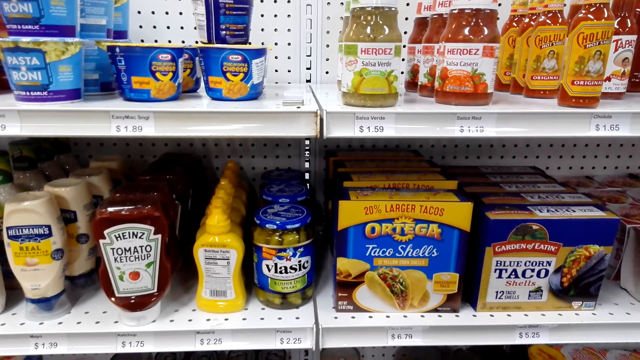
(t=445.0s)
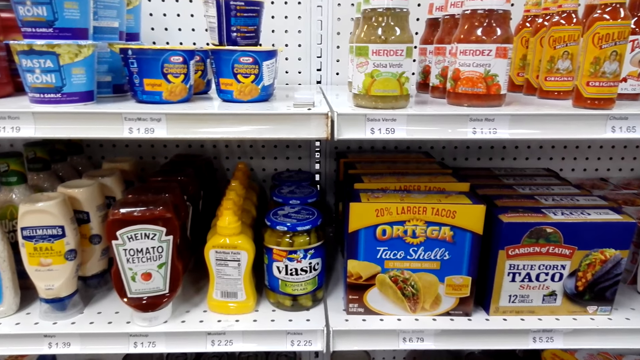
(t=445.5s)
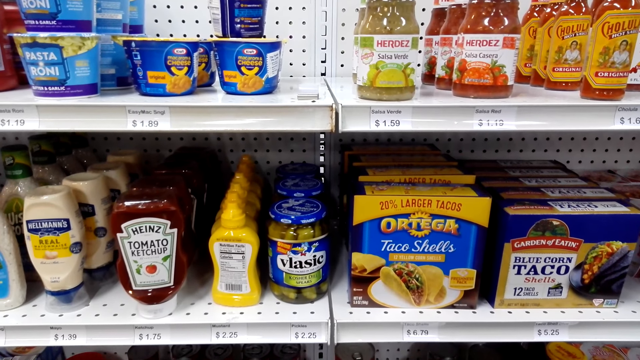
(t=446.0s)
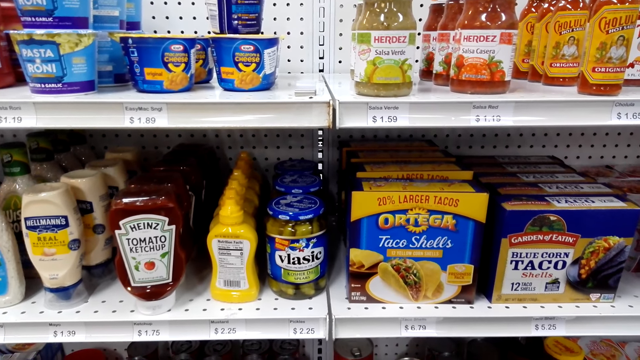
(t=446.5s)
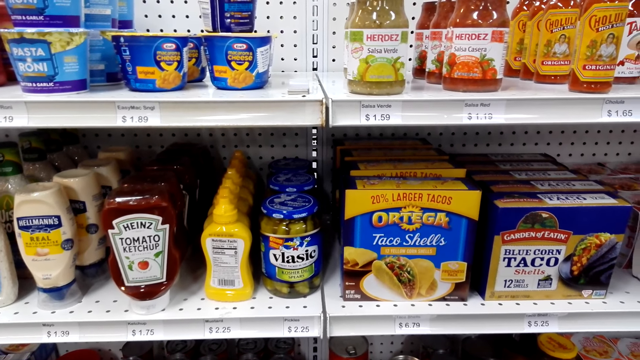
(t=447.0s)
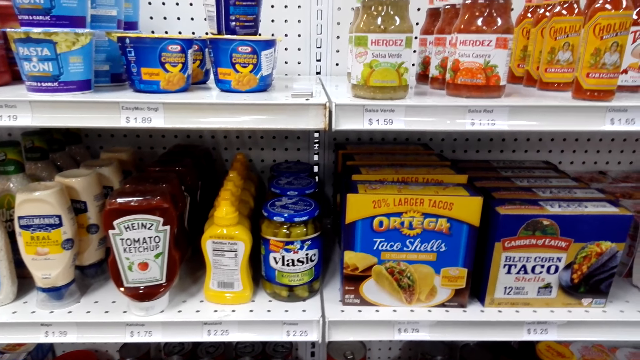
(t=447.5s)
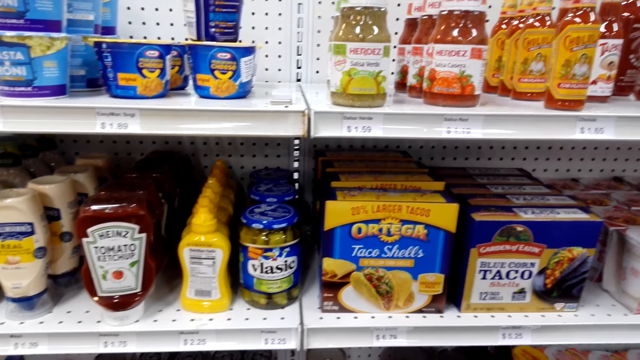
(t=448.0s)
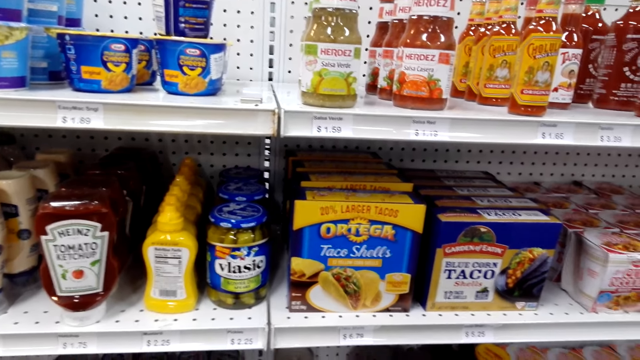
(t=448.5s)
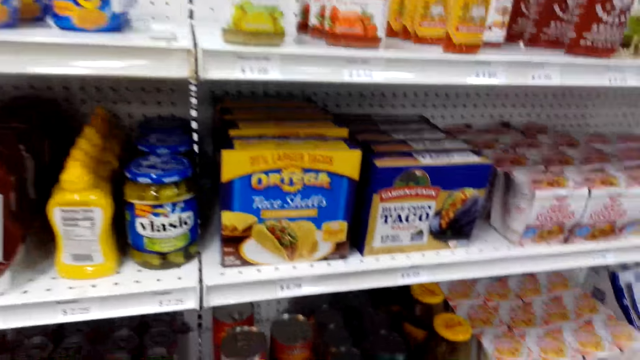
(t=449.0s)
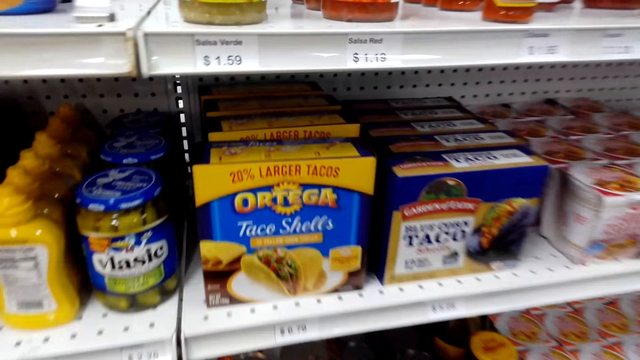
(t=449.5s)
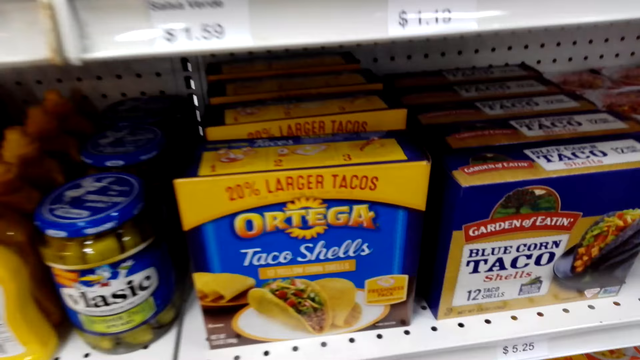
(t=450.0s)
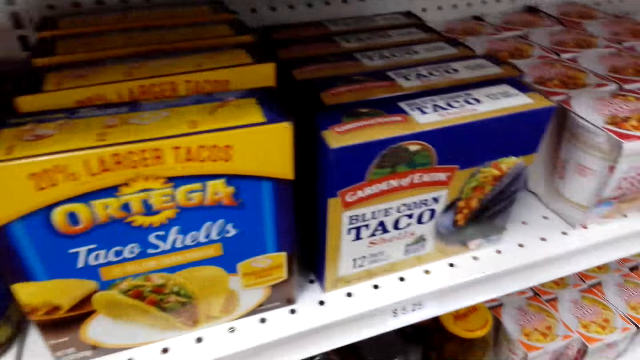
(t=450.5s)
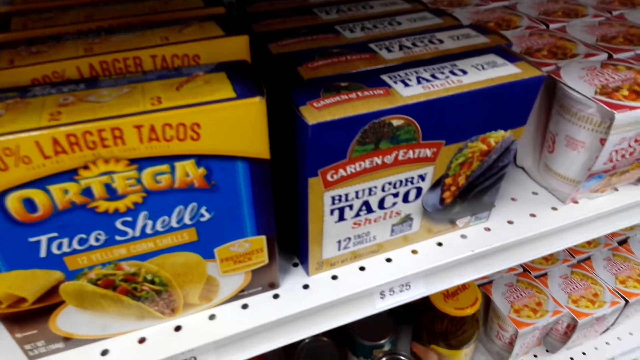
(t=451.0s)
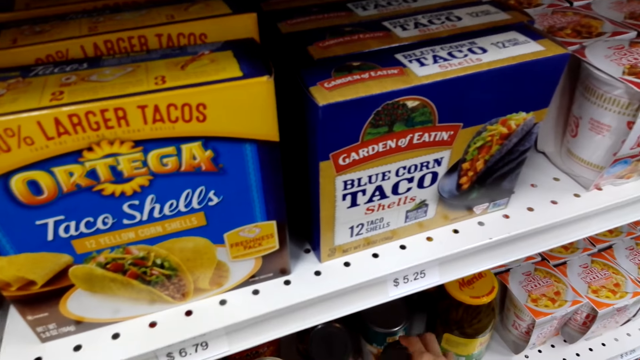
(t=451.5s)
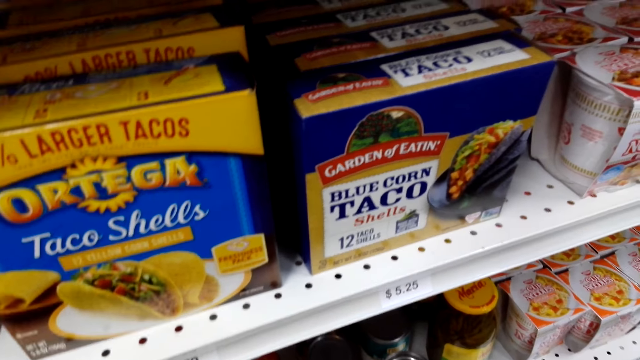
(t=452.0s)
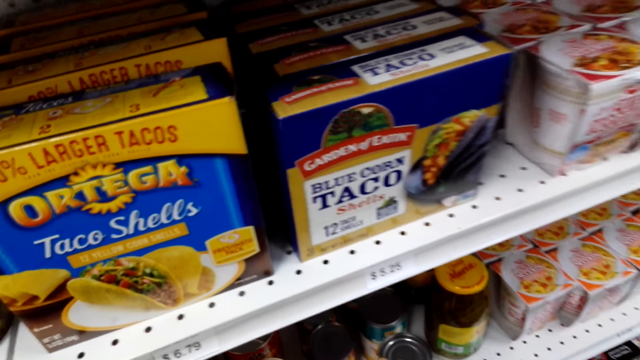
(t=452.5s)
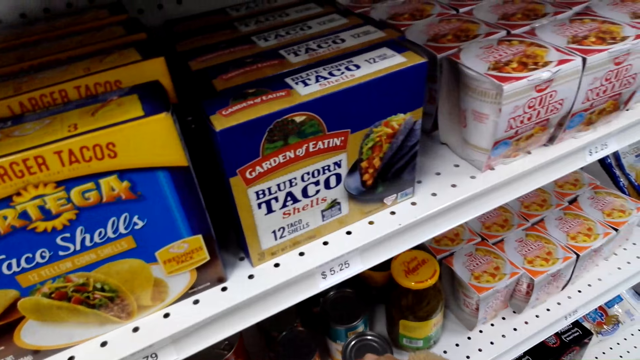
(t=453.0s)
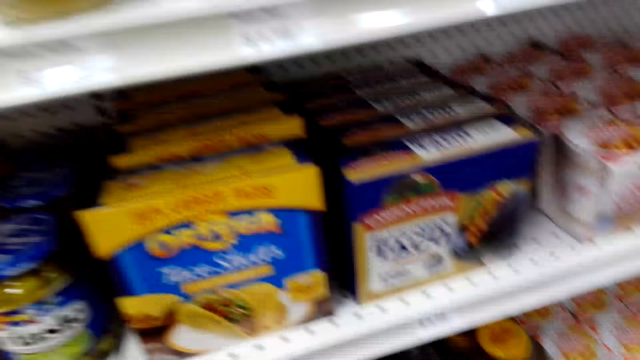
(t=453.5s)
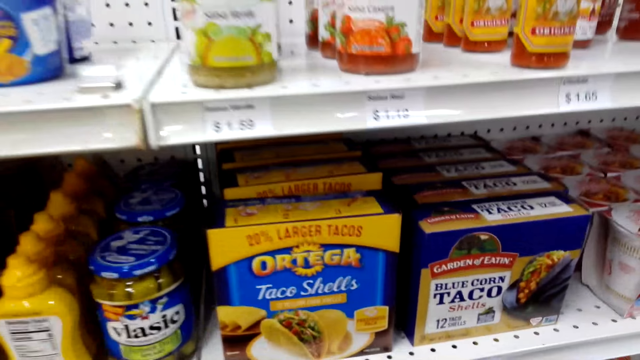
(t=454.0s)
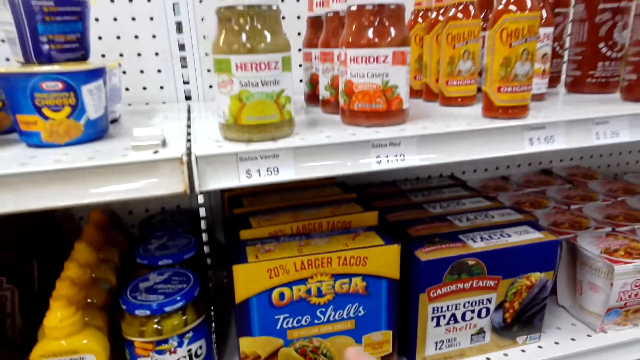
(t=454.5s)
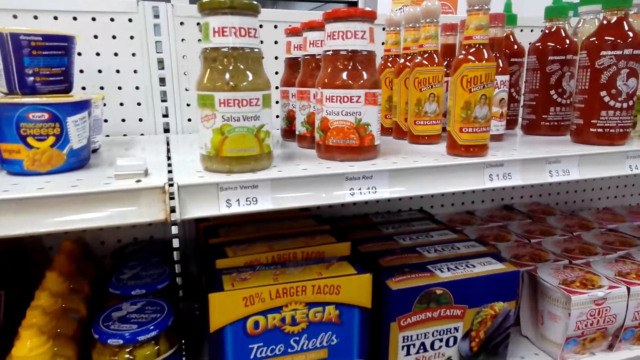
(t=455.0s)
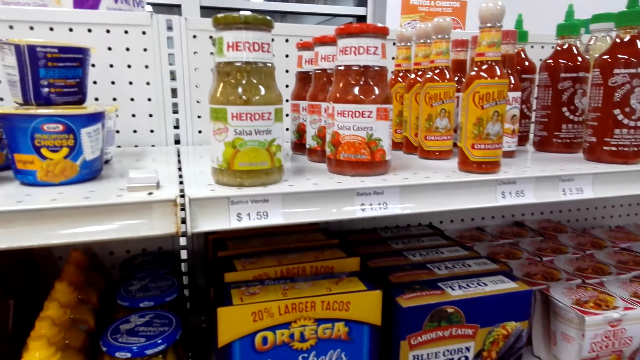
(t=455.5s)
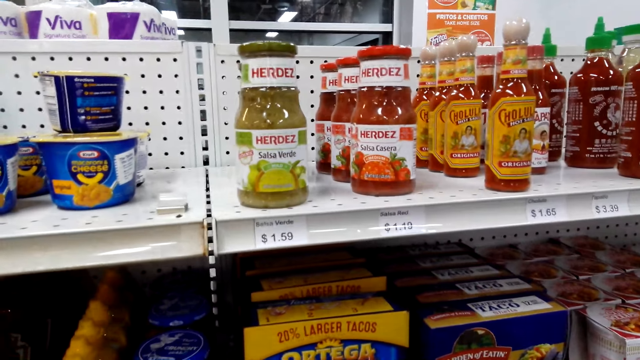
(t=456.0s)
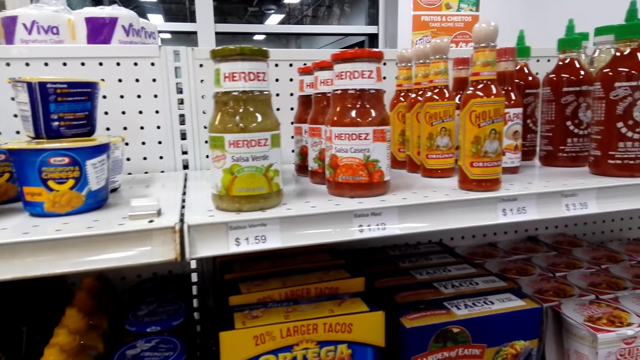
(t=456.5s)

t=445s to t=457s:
The camera wearer picks up a can of something.

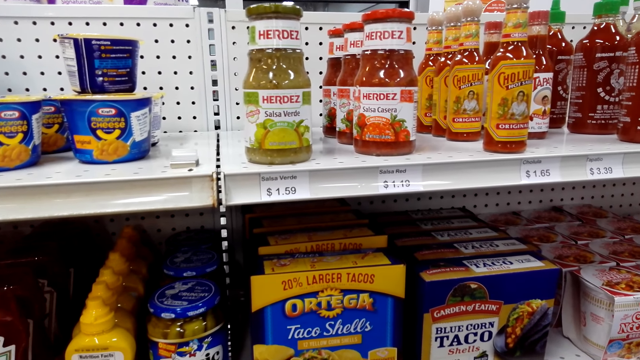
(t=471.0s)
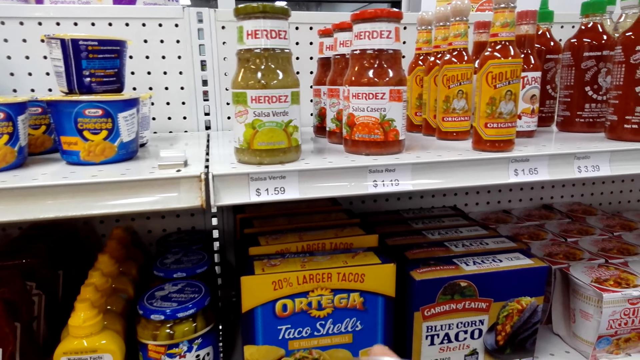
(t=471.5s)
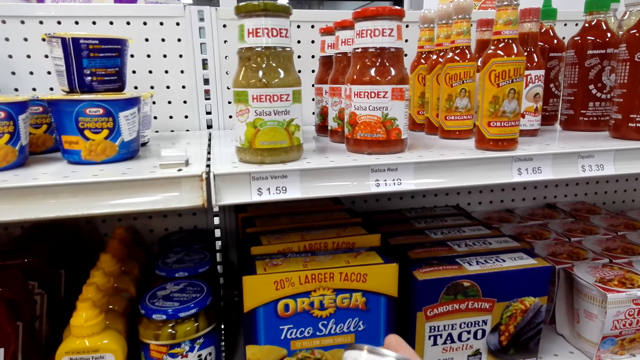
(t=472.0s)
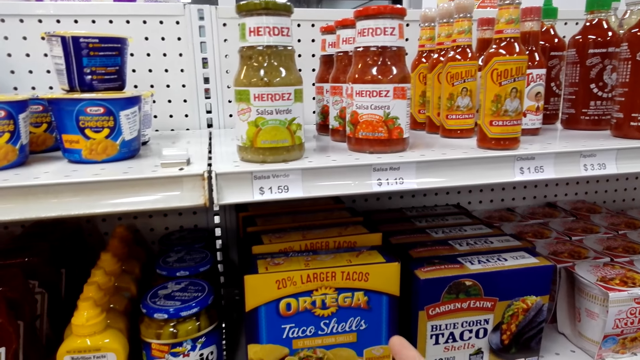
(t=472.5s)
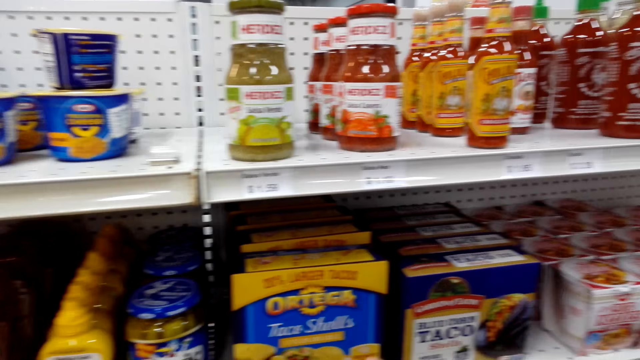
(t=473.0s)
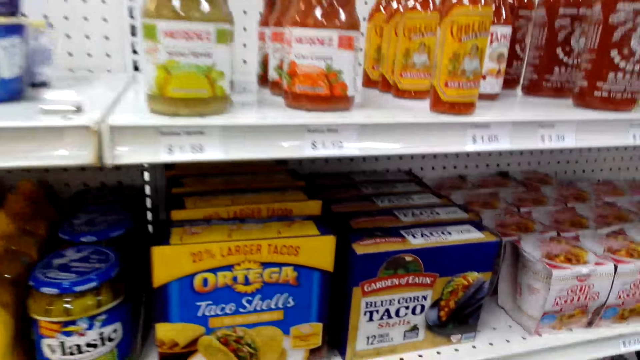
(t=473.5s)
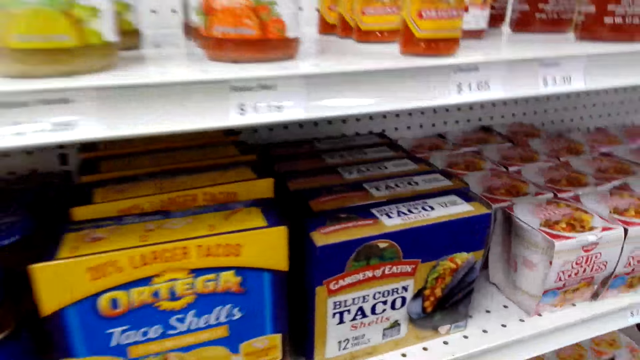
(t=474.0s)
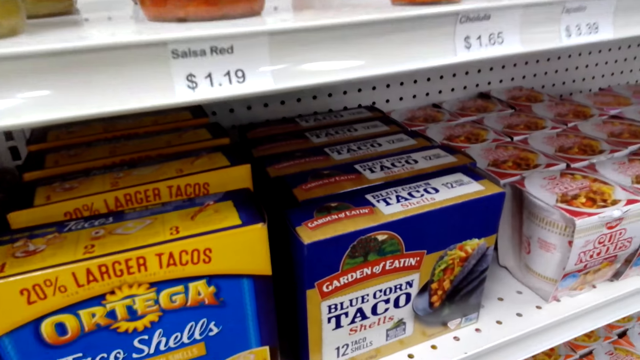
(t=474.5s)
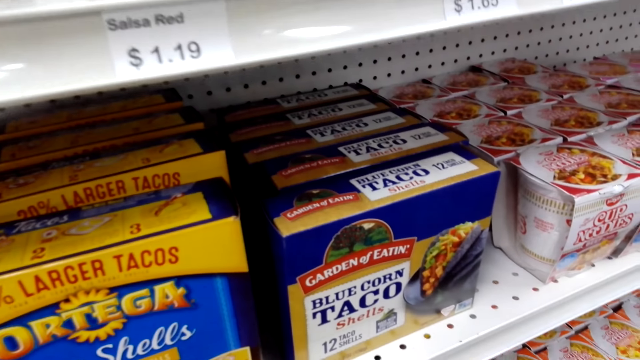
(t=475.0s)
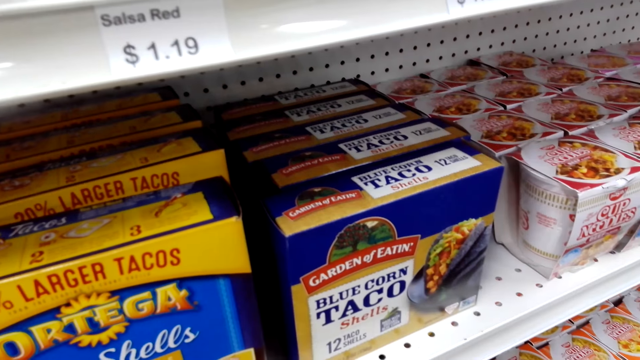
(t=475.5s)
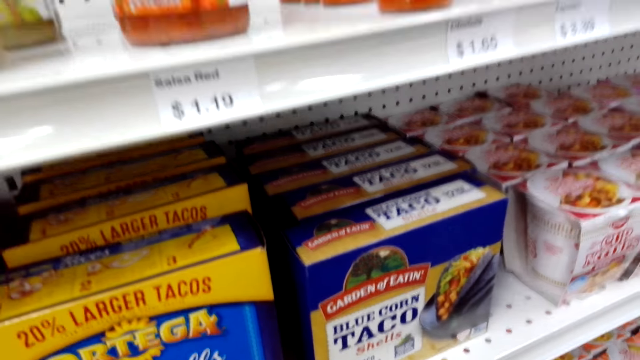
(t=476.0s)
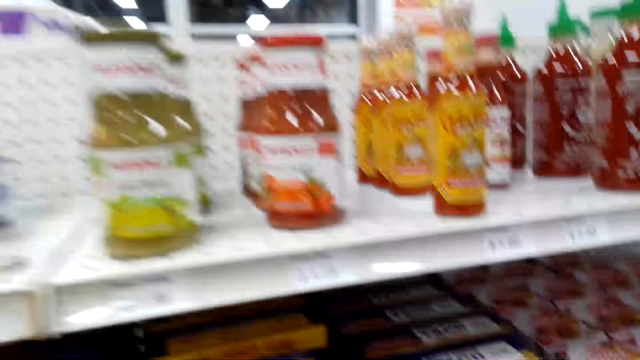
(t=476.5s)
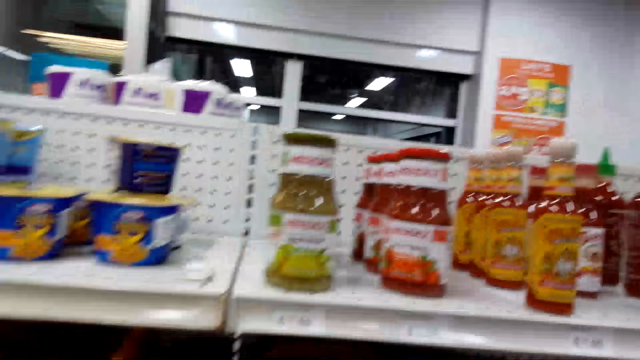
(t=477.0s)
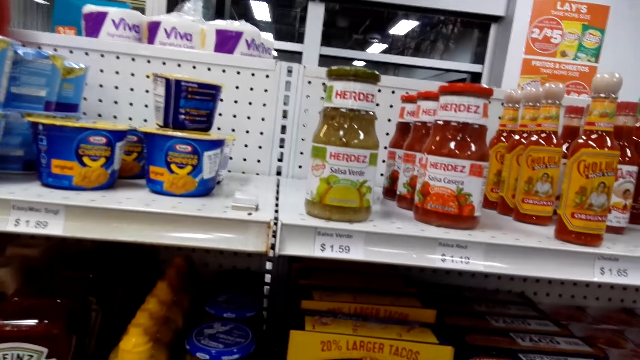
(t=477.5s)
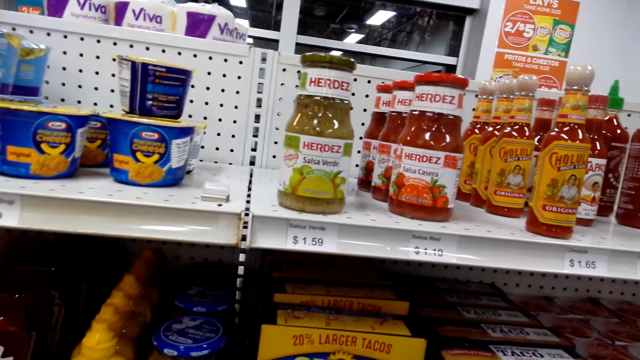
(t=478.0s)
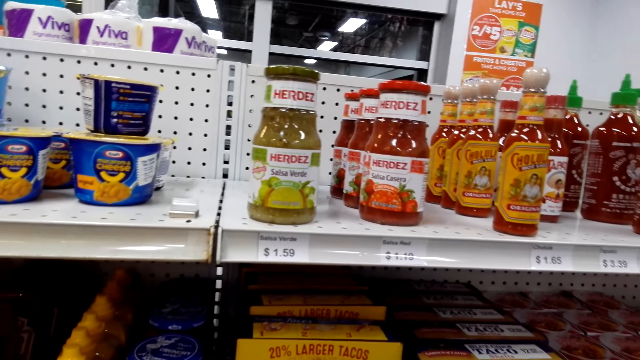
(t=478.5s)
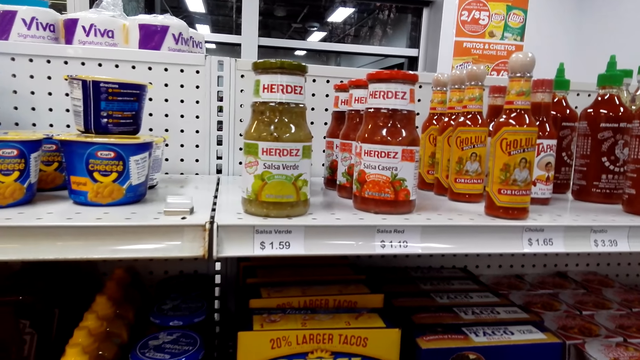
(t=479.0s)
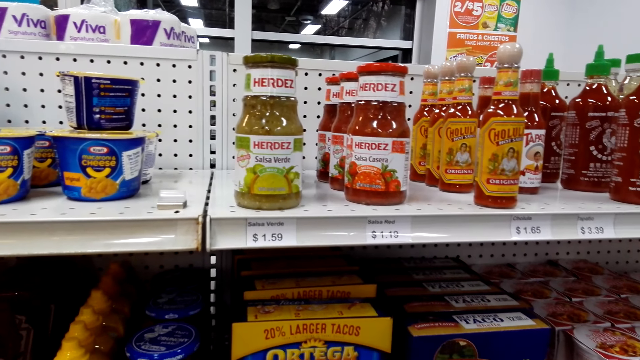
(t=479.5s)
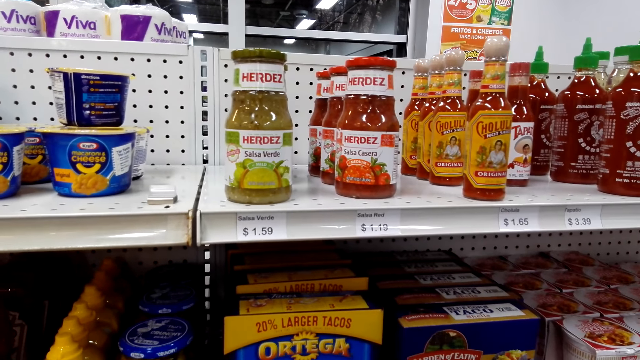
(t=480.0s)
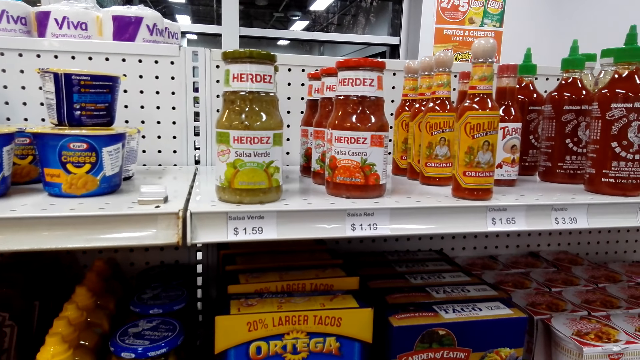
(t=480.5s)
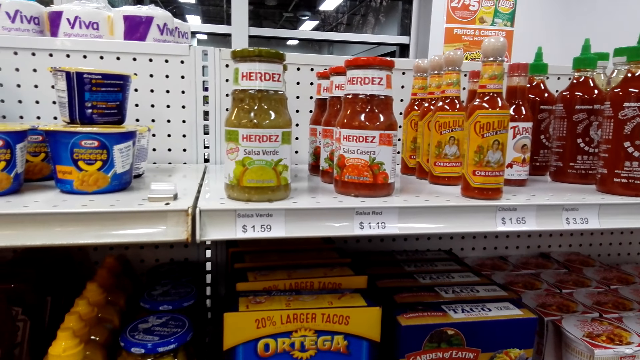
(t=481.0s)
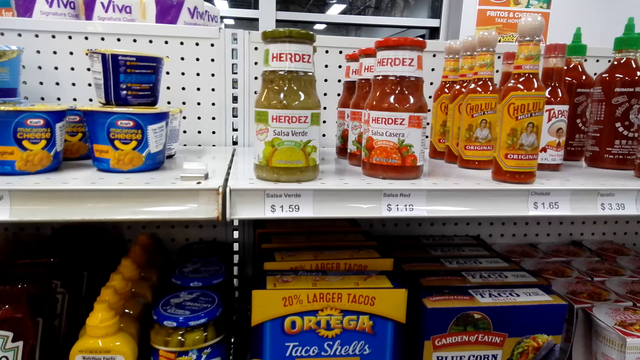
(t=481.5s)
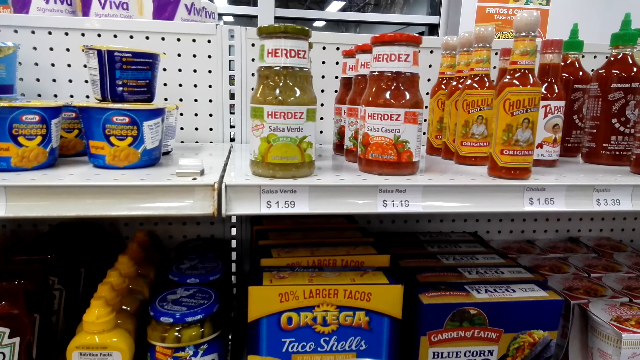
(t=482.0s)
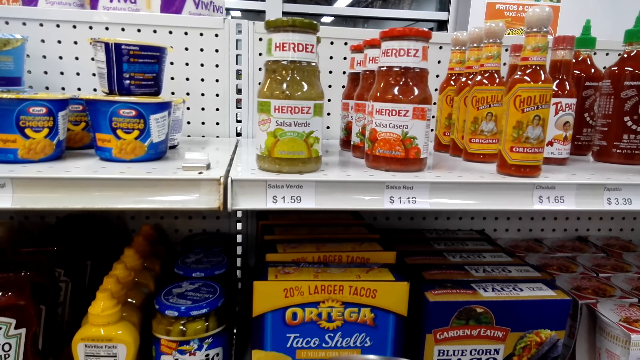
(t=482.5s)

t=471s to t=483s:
The camera wearer points at the tacos.
